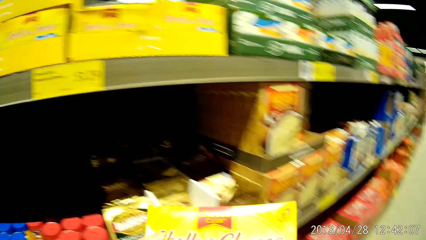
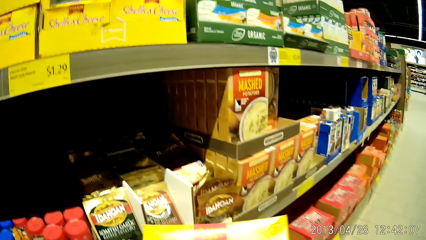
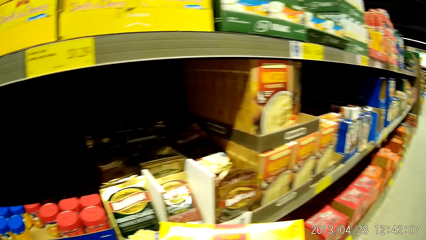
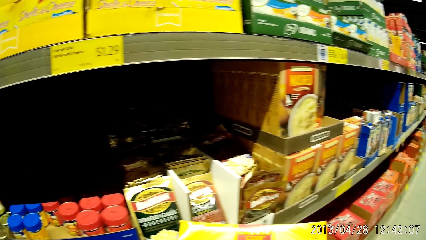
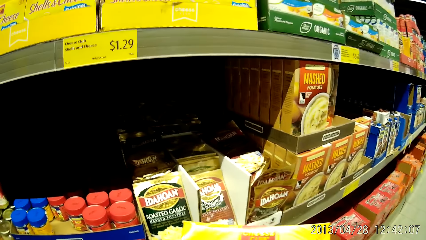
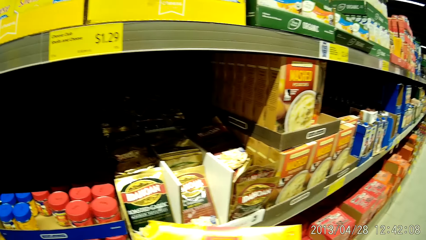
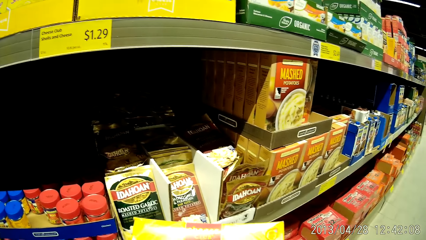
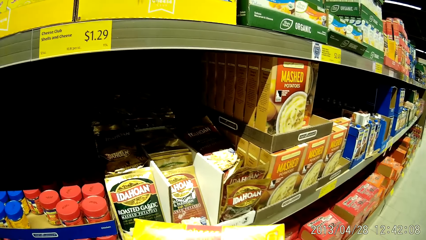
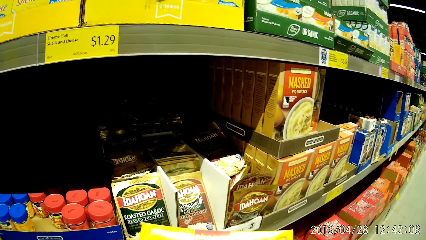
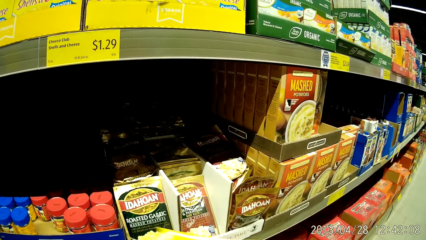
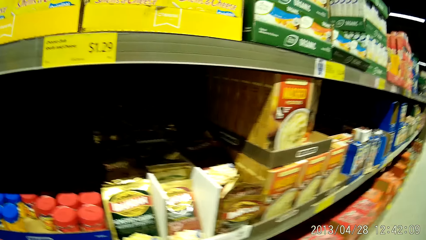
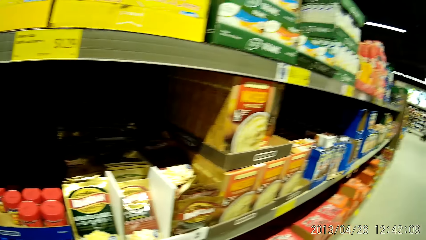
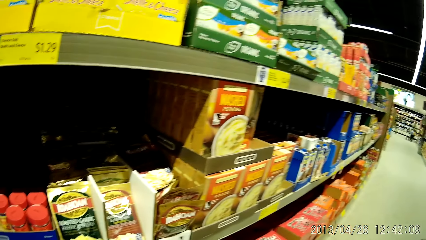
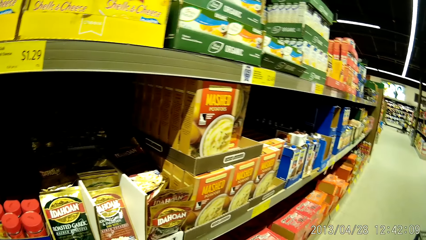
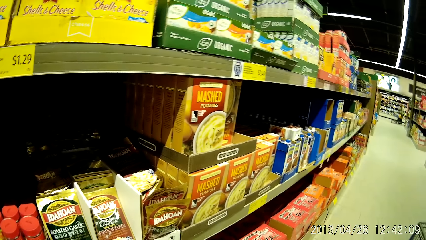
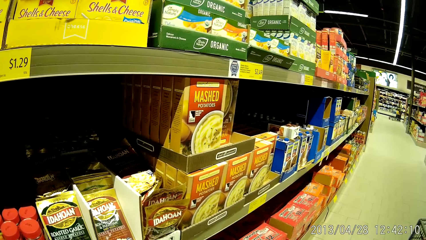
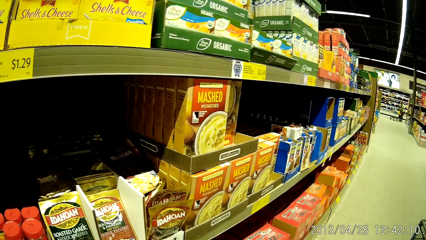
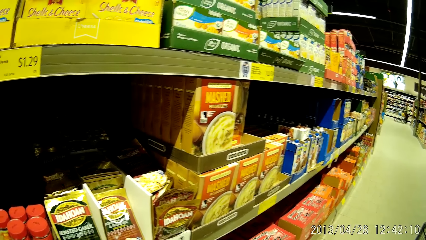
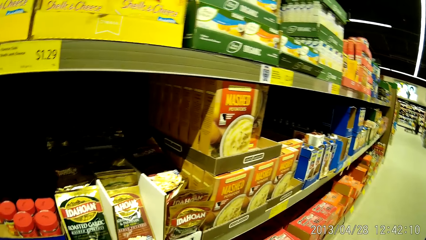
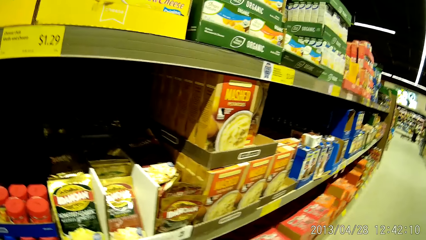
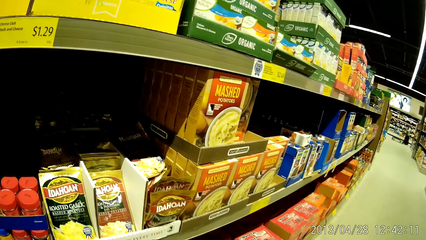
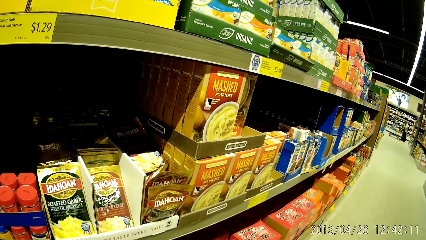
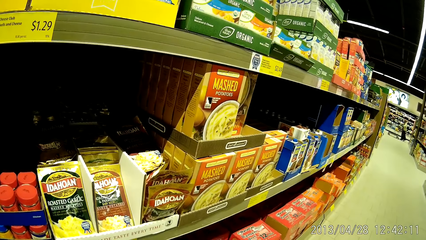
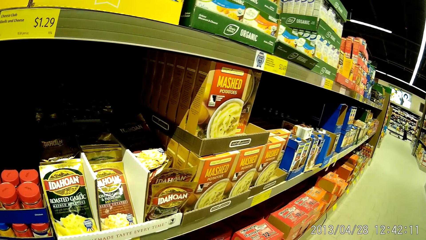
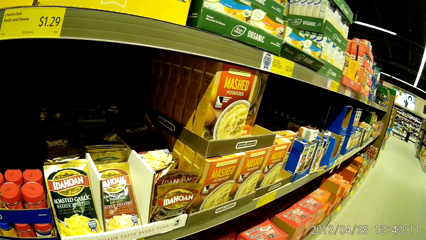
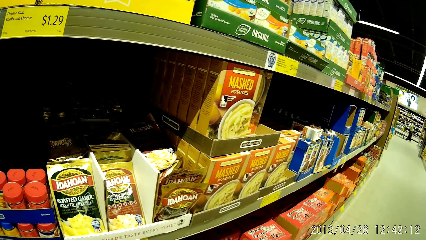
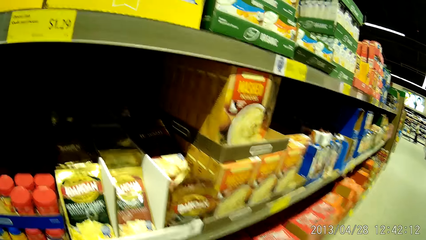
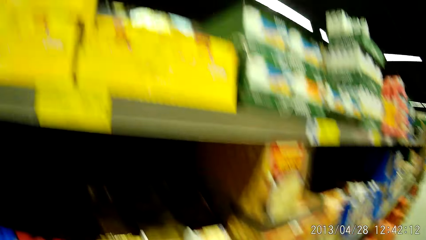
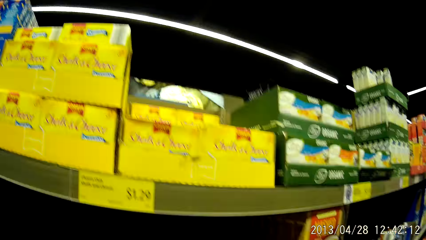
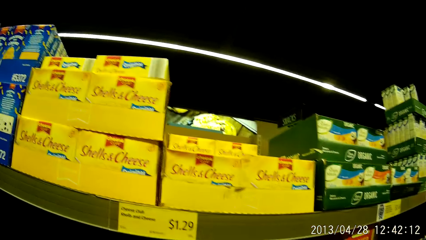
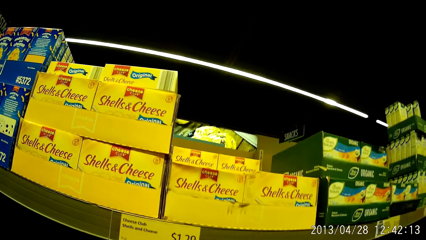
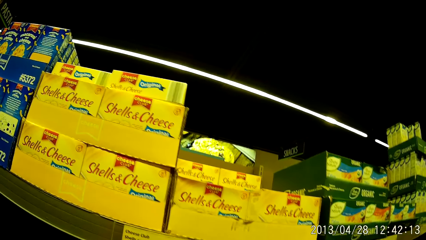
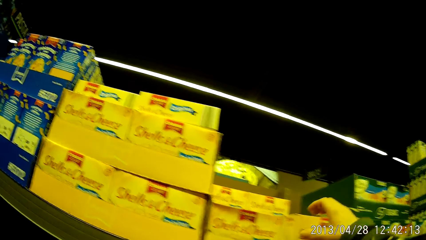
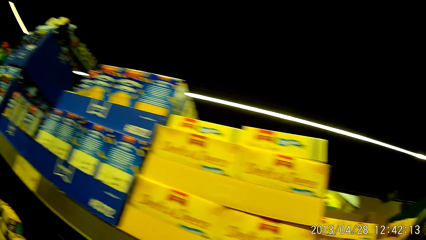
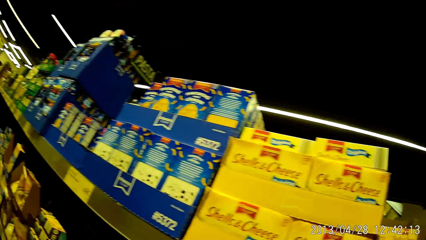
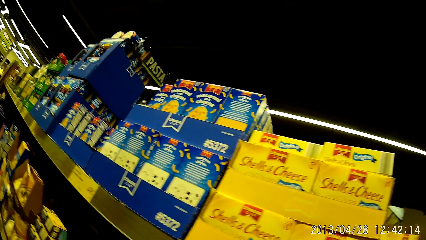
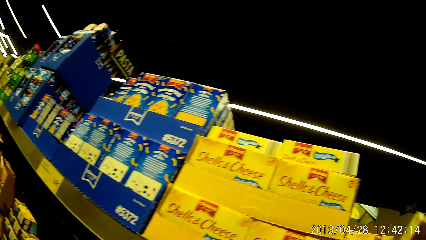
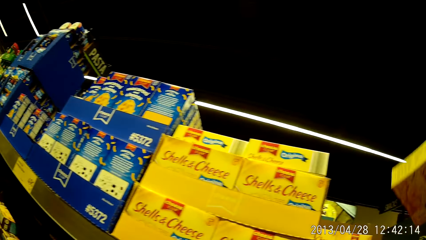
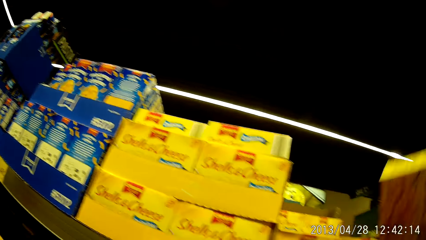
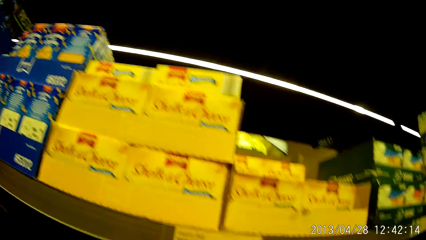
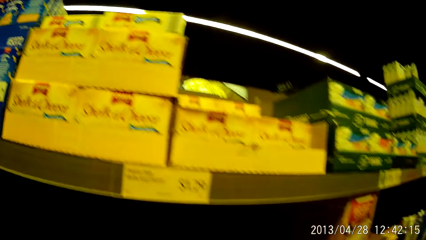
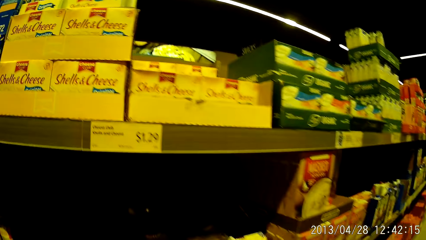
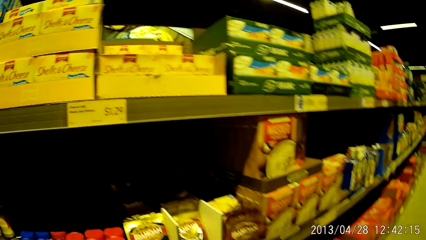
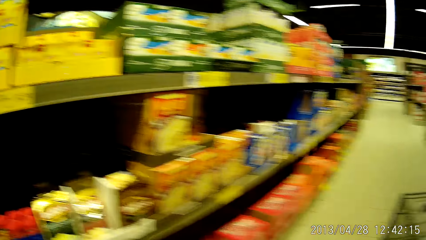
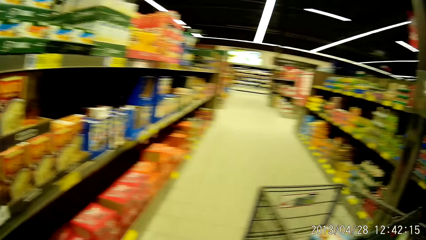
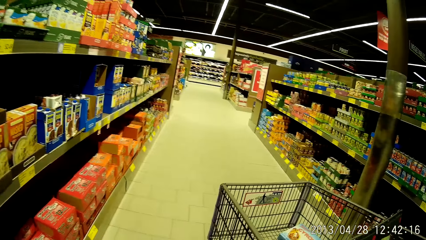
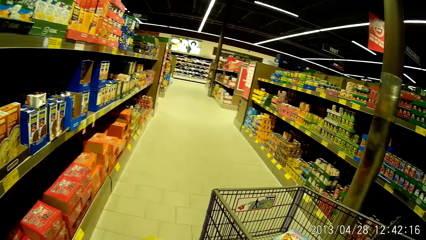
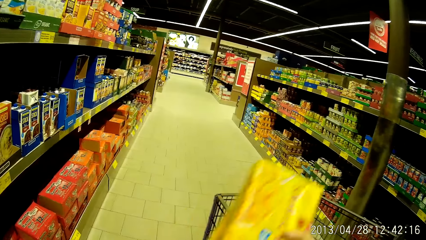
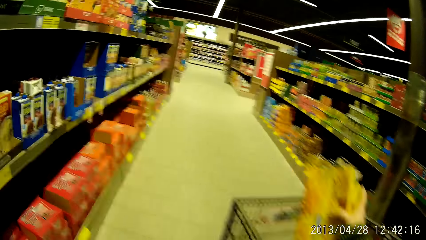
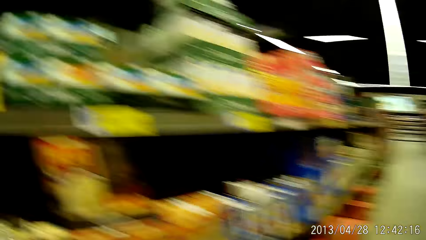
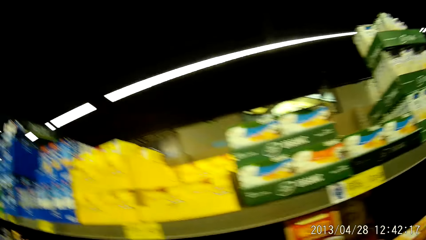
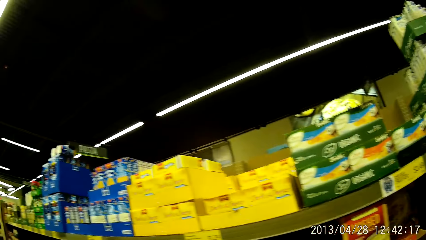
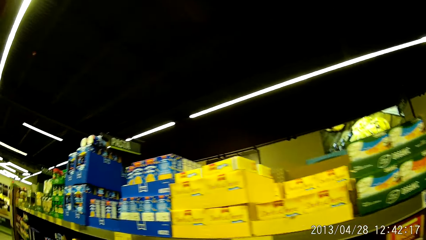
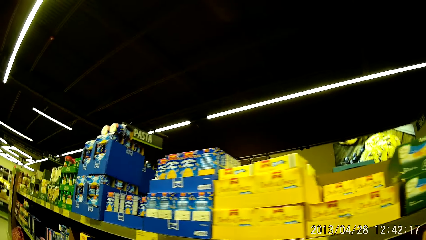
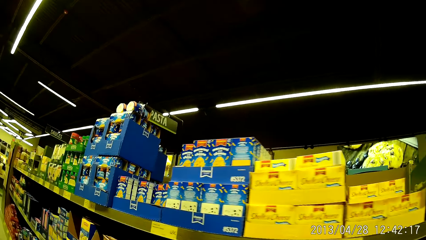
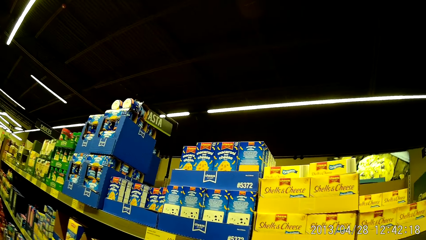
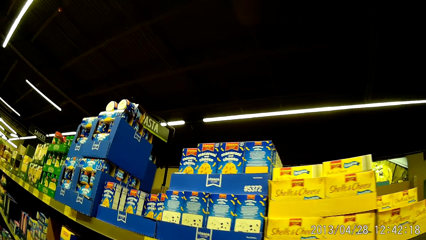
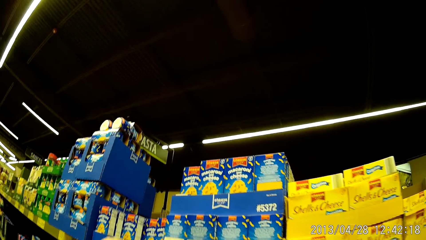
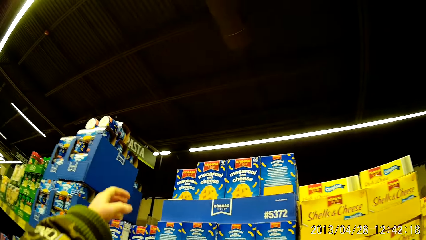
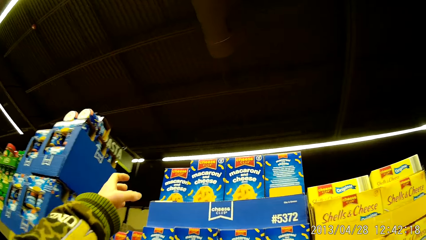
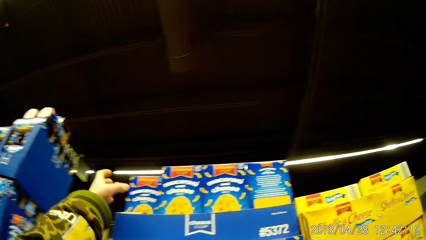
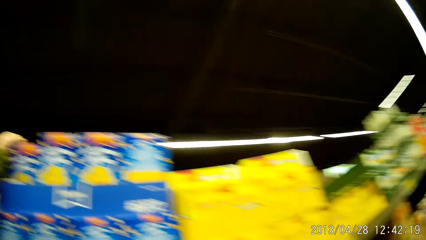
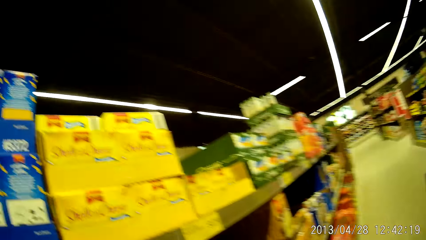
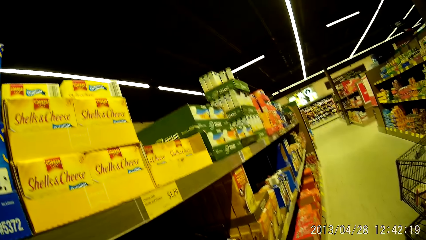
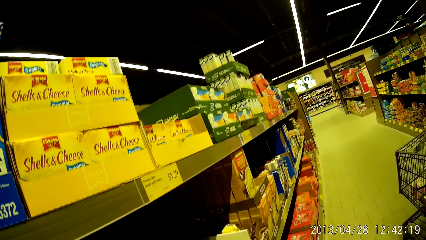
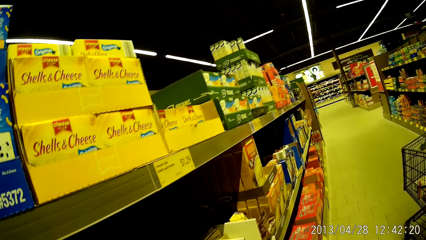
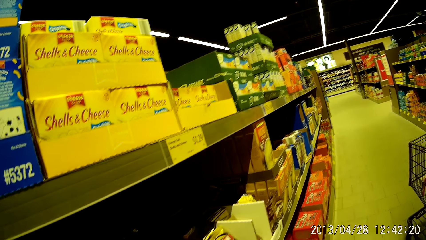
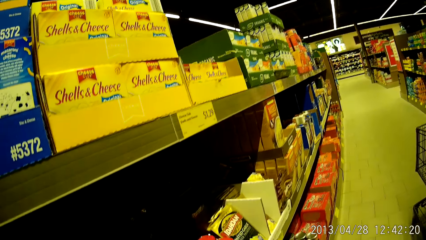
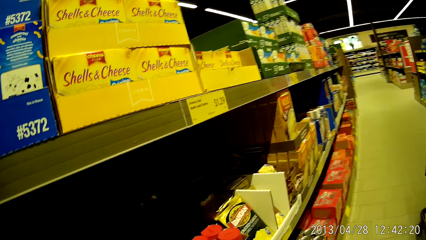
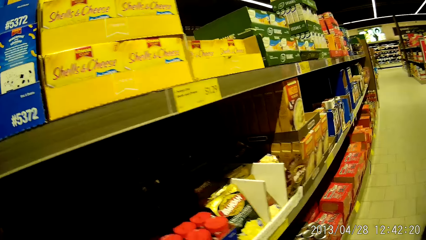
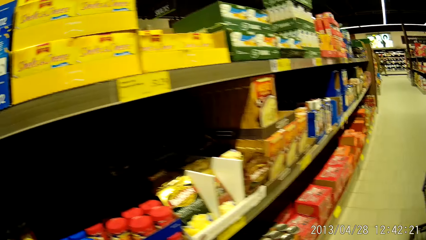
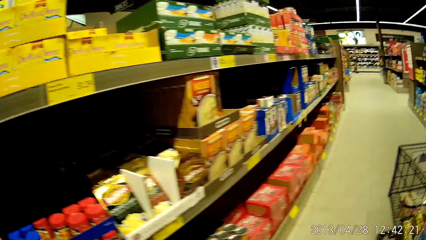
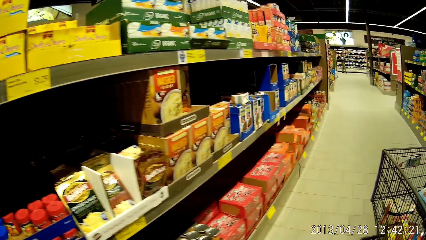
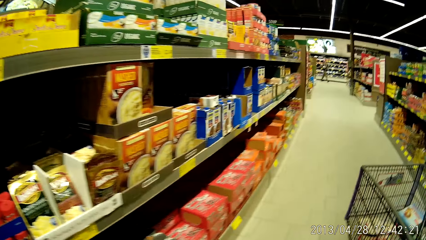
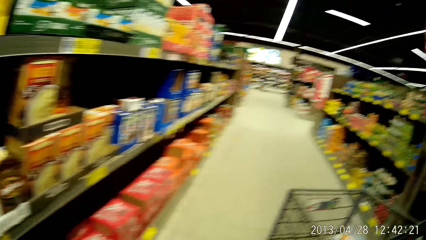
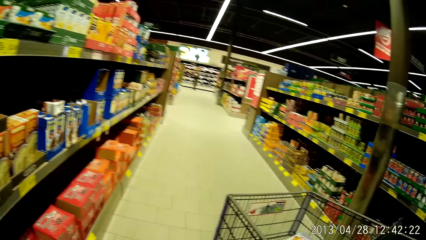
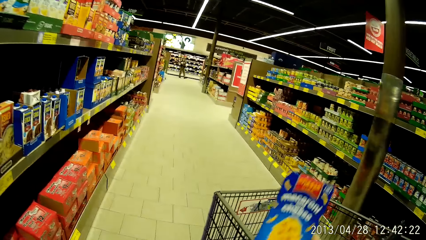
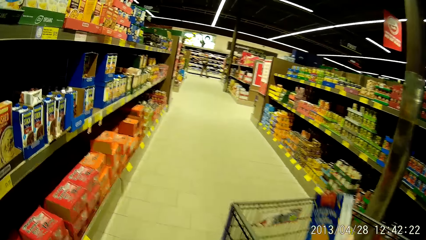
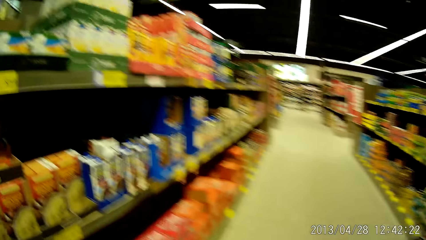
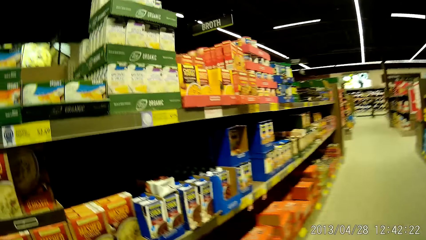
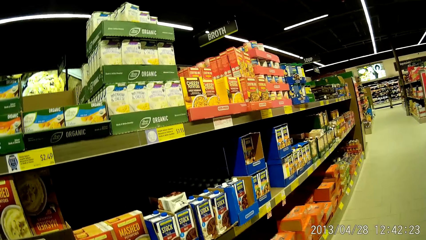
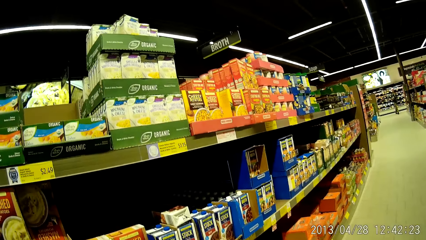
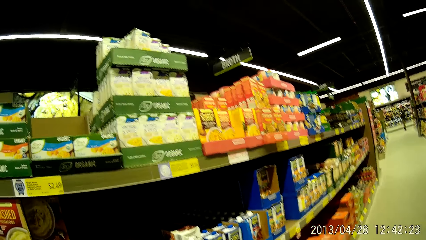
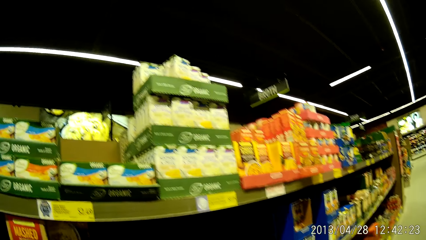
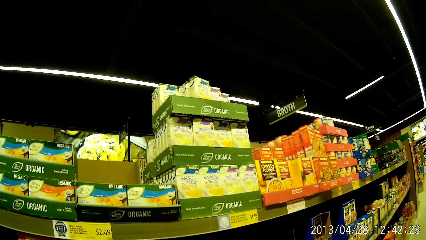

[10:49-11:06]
The camera wearer picks up a second pack of cheese from the grocery stand with her right hand. She looks at the shelves. She drops the cheese packs into the shopping cart or trolley. She walks around the cheese. She picks up a pack of macaroni and cheese from the grocery stand with her left hand. She walks towards the trolley. She drops the pack of macaroni and cheese into the shopping cart with her right hand.
